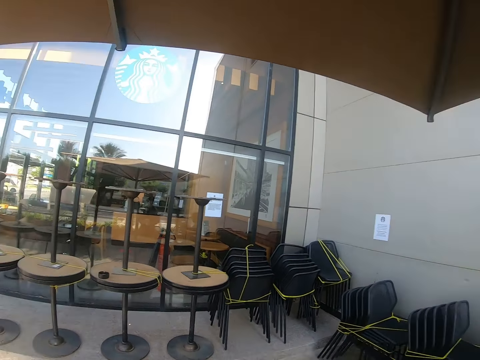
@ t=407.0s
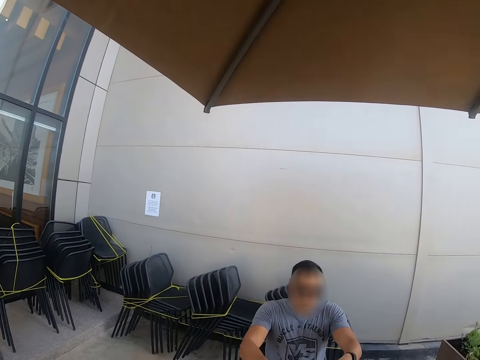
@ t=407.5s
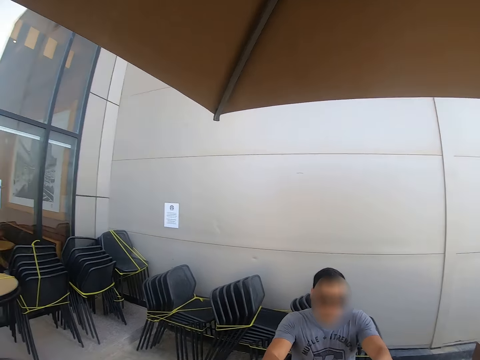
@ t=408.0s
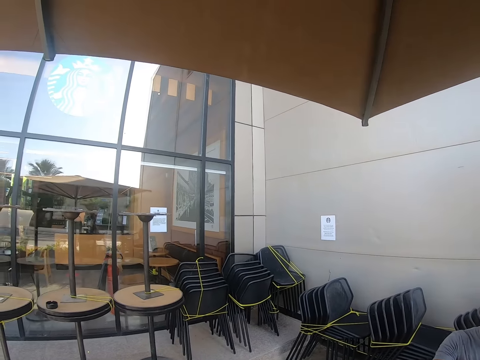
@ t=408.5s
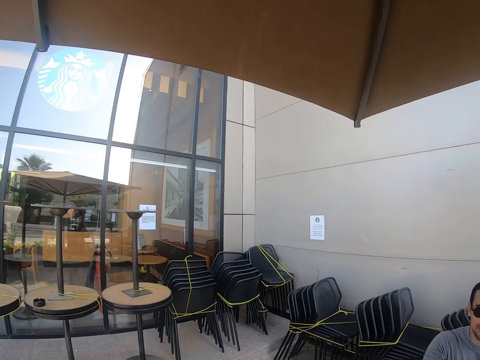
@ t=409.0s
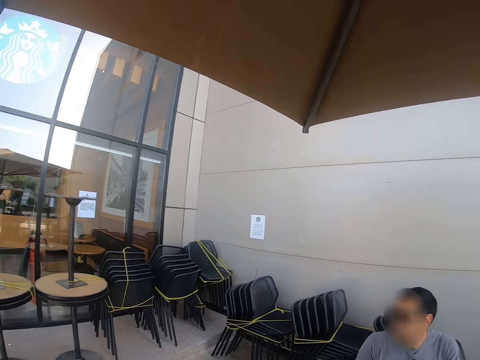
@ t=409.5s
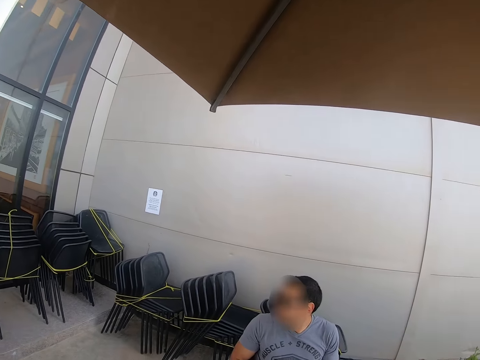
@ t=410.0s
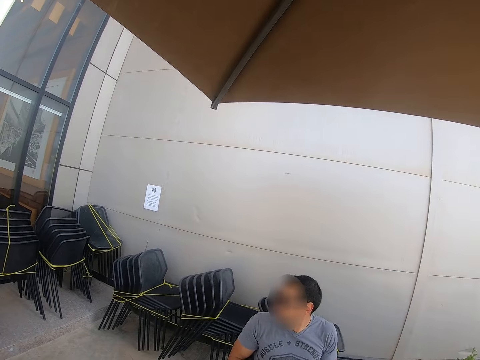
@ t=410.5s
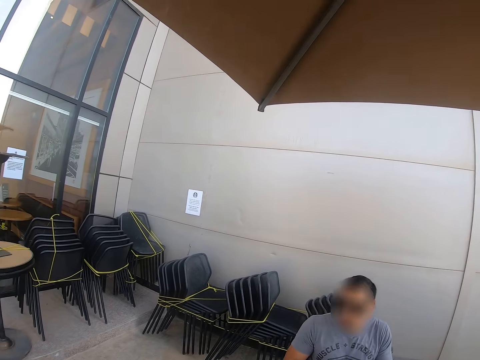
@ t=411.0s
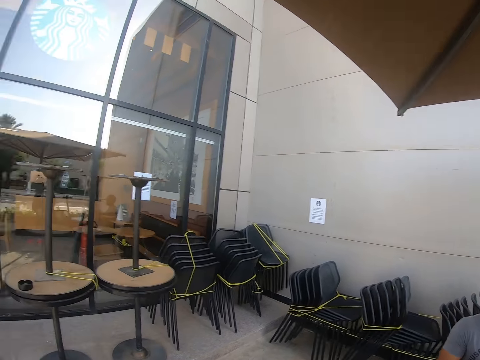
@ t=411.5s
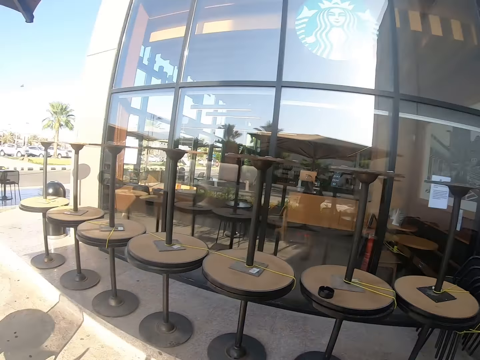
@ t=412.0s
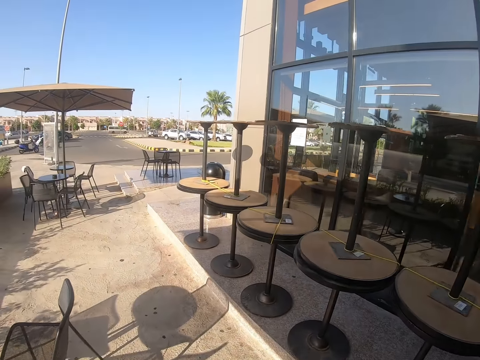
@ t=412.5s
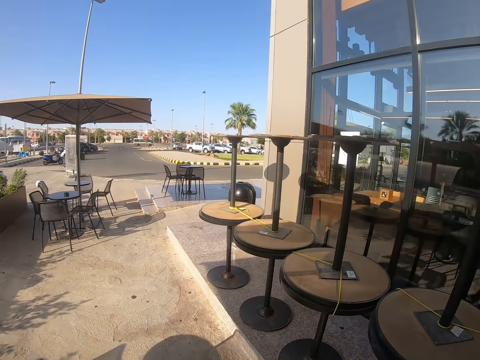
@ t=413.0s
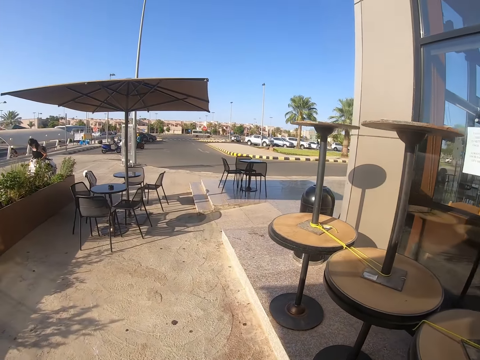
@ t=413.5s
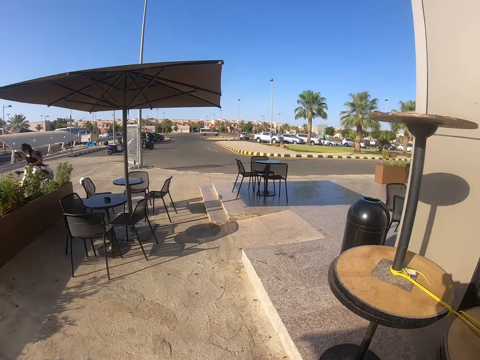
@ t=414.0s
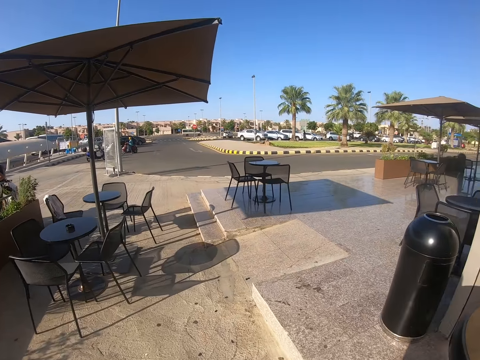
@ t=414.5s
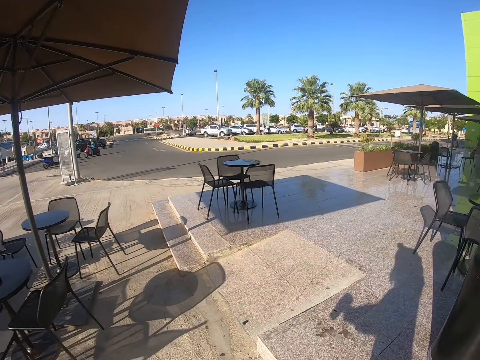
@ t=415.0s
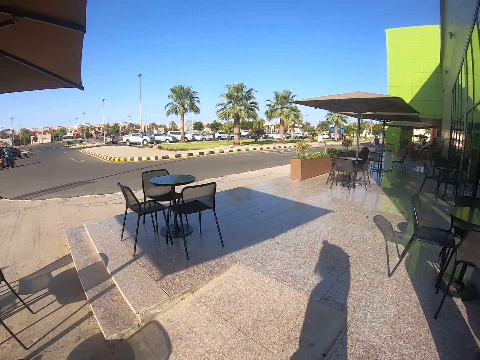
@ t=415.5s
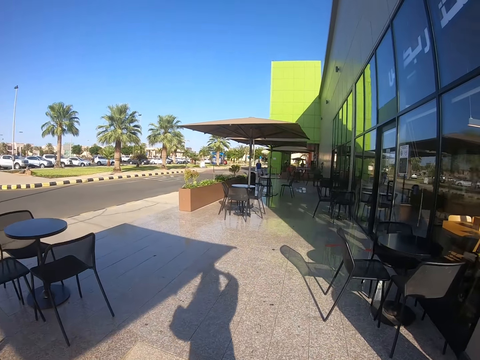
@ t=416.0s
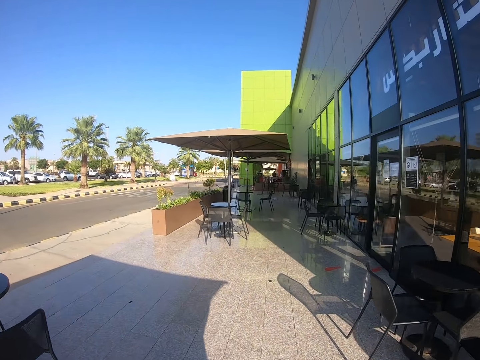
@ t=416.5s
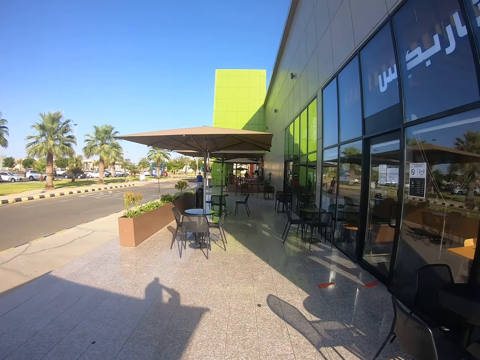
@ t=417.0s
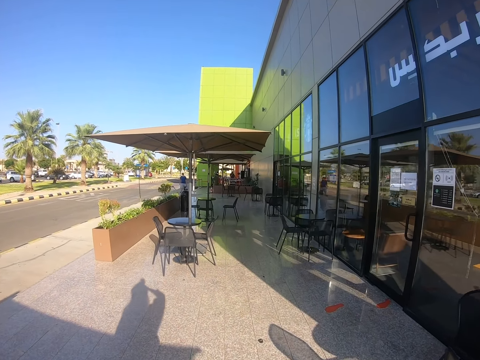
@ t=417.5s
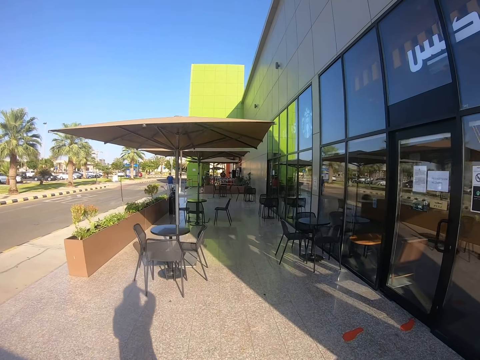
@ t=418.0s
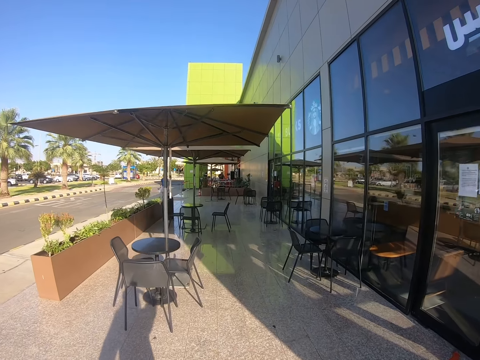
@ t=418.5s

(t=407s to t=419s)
The camera wearer walks inside the restaurant, away from the man.

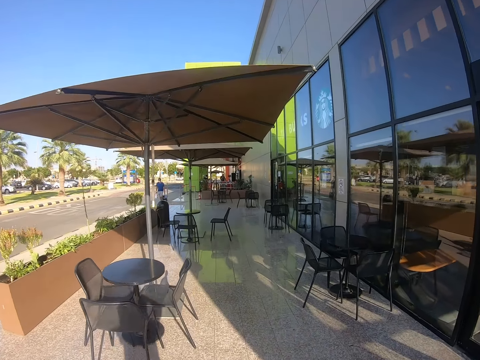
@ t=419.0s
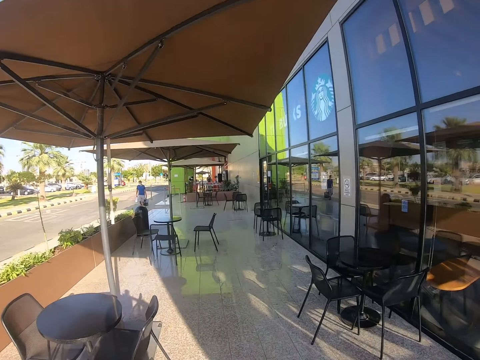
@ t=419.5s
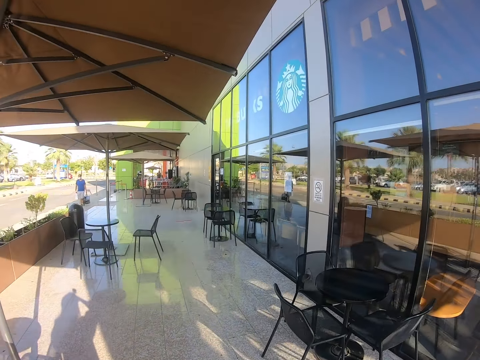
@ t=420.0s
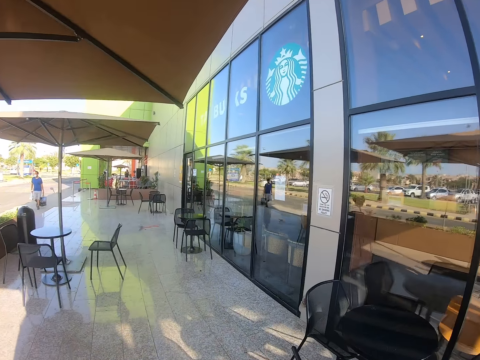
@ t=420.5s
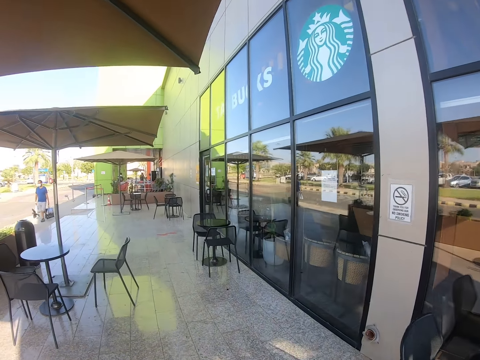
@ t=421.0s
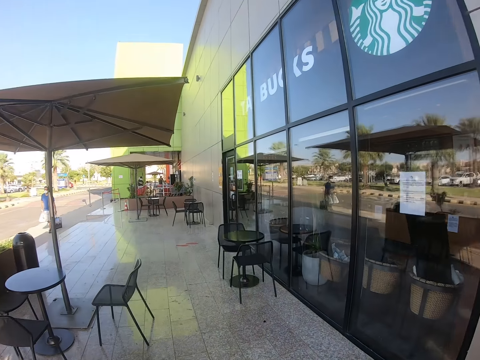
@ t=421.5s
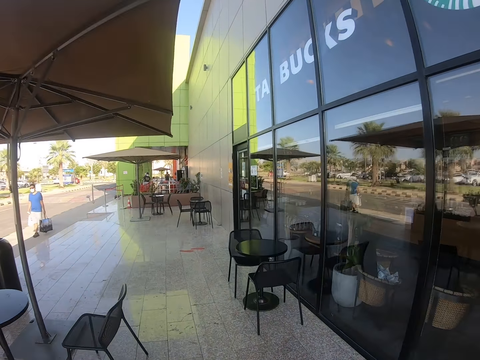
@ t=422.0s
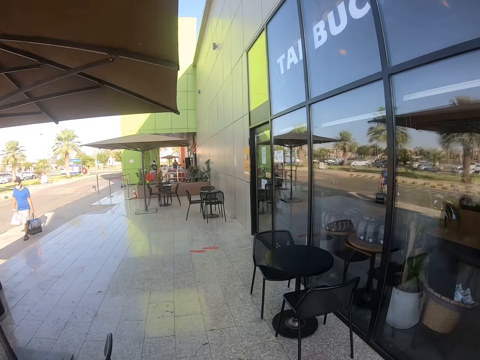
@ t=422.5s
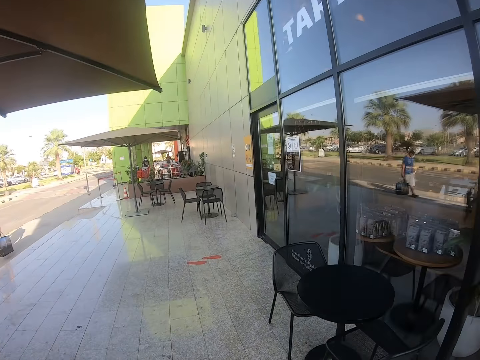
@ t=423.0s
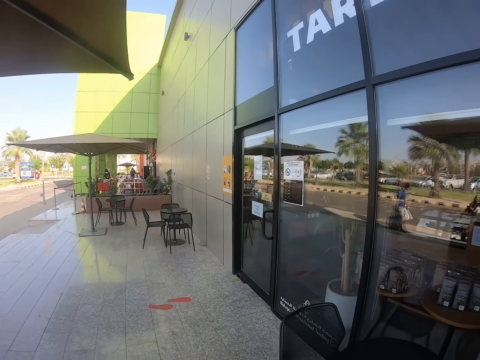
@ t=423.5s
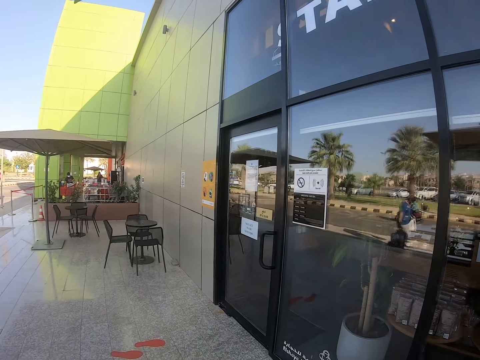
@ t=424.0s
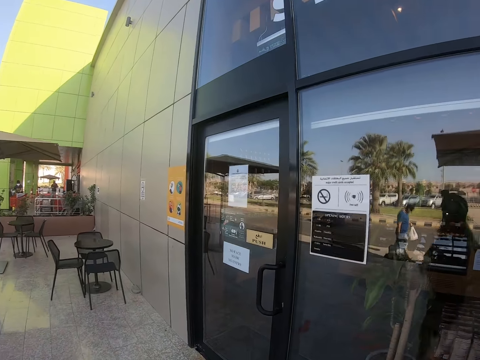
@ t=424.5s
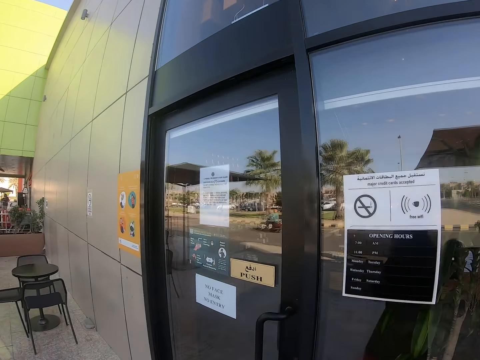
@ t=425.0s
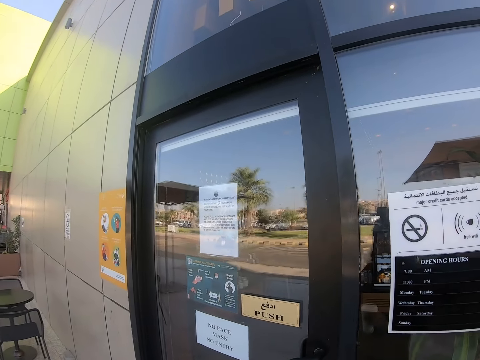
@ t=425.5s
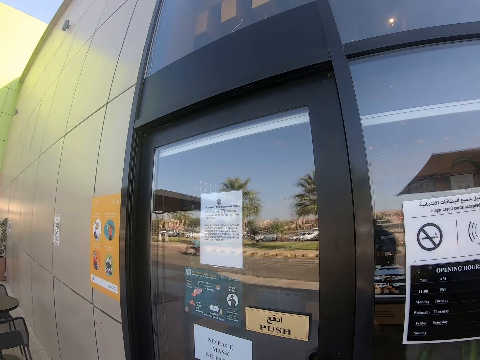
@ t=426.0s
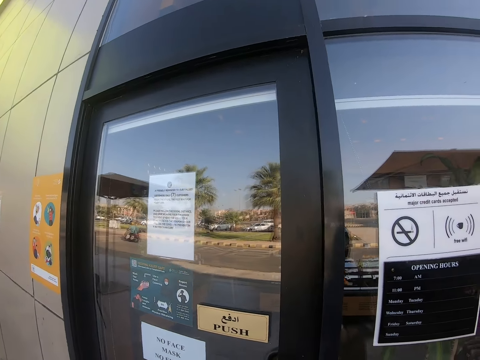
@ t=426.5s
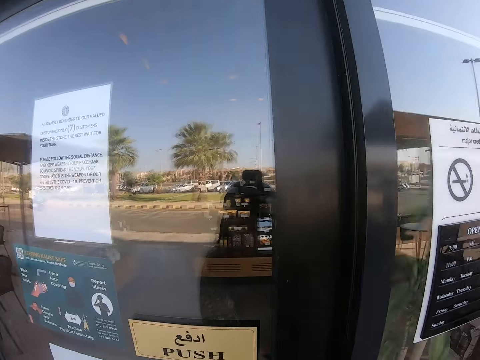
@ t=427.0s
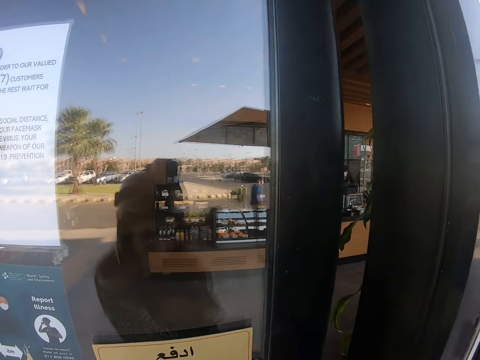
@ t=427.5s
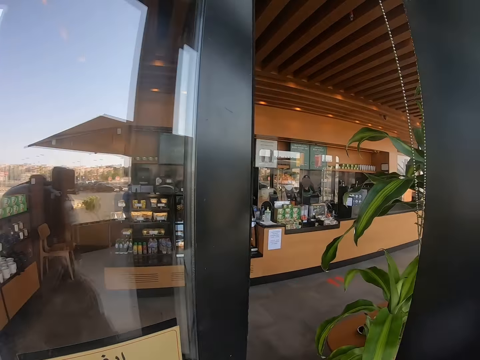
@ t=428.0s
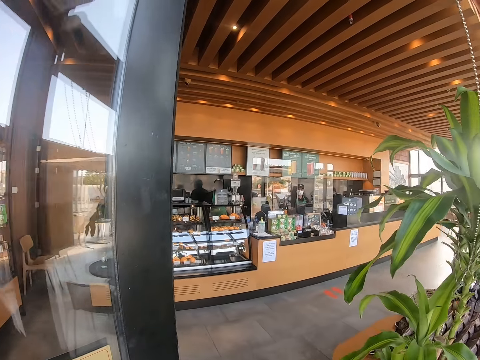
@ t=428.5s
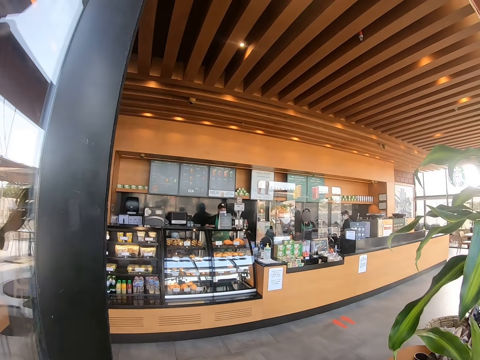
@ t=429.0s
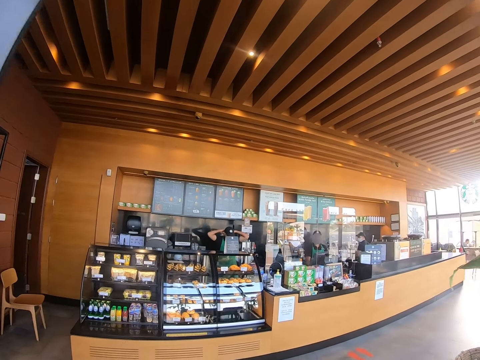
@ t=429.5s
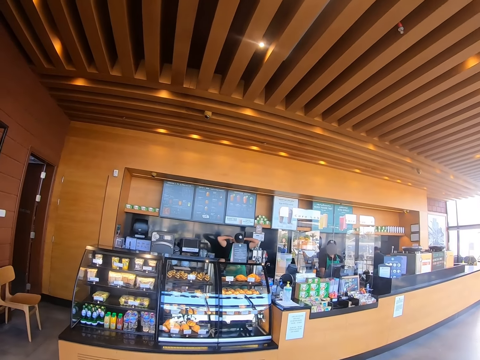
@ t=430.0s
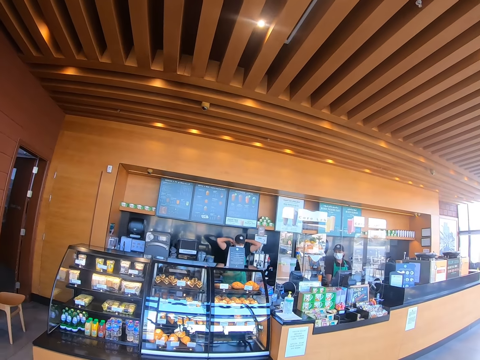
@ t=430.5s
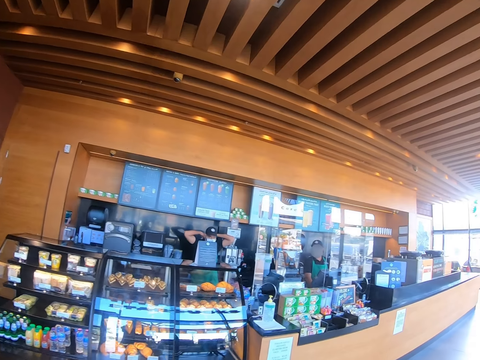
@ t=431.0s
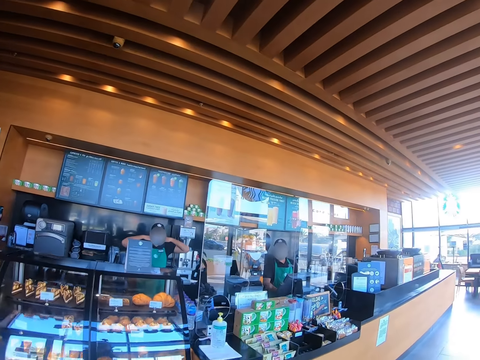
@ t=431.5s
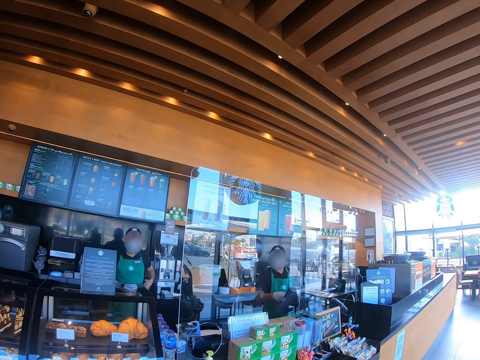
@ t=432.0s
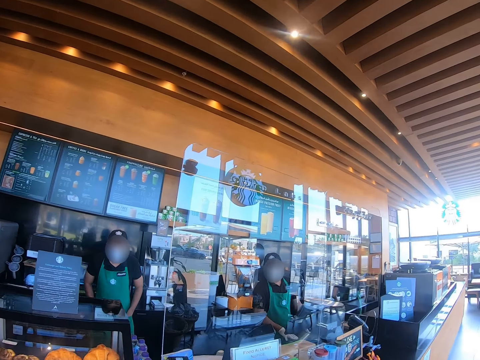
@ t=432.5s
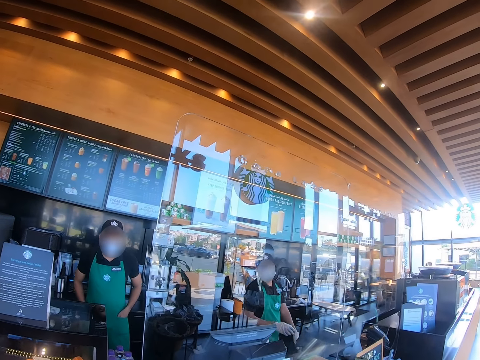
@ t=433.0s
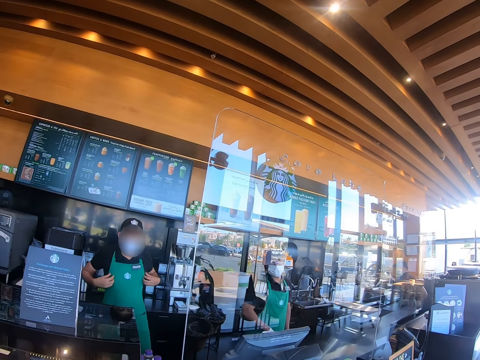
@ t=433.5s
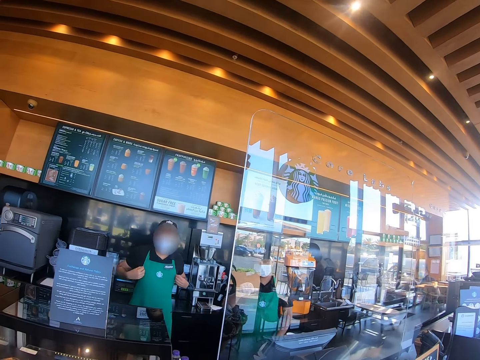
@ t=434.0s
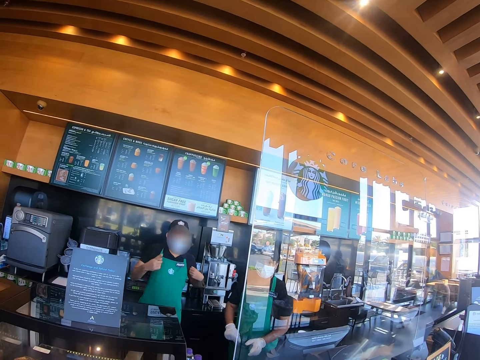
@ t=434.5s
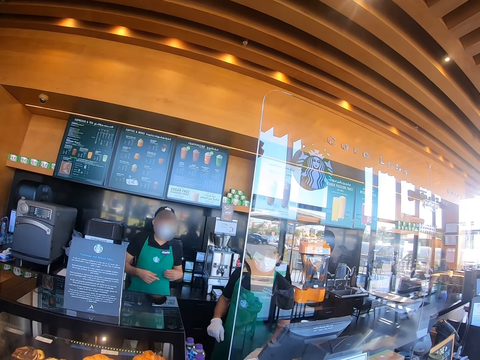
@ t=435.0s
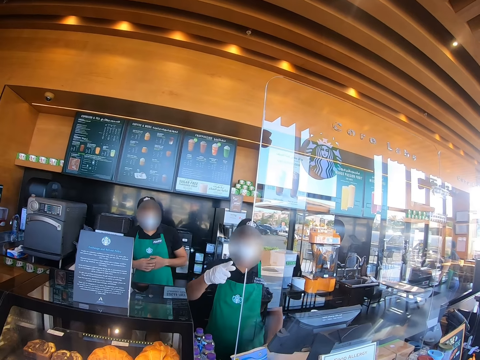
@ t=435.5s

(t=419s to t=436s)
A man walks outside the restaurant, past the camera wearer. The camera wearer walks to a door, outside the restaurant. They open the door. They walk inside the restaurant. Another man ties the apron. A cashier lifts a hand. The other man holds the apron.
